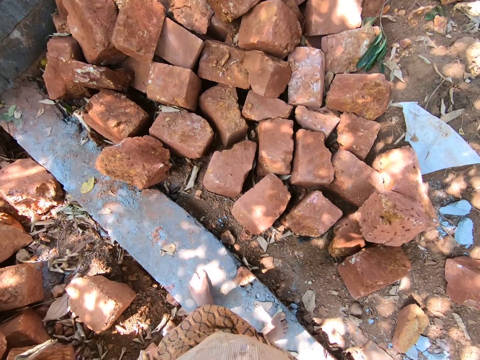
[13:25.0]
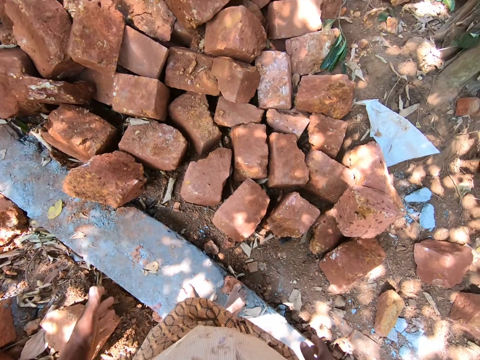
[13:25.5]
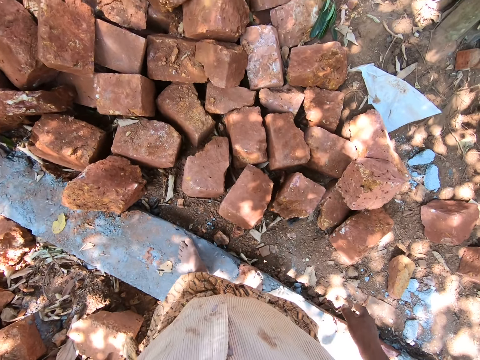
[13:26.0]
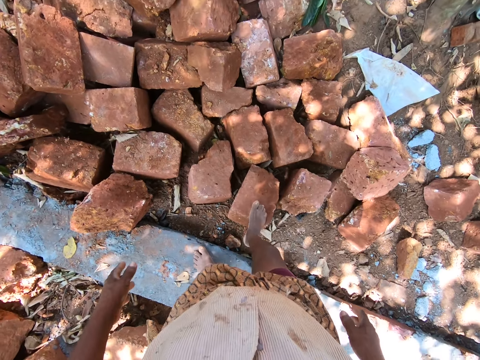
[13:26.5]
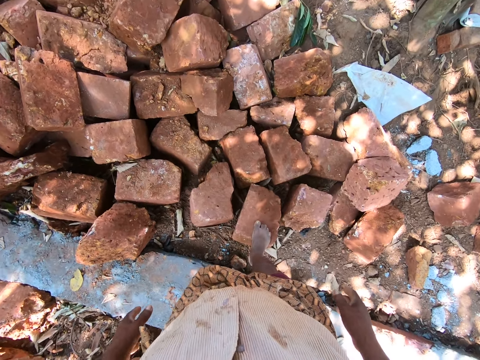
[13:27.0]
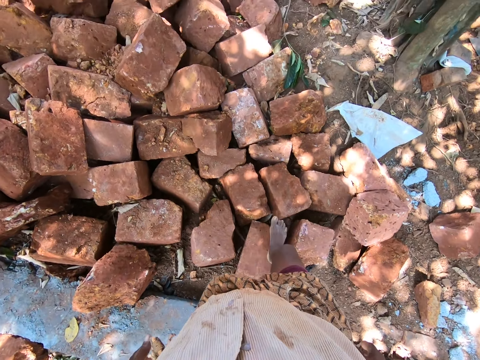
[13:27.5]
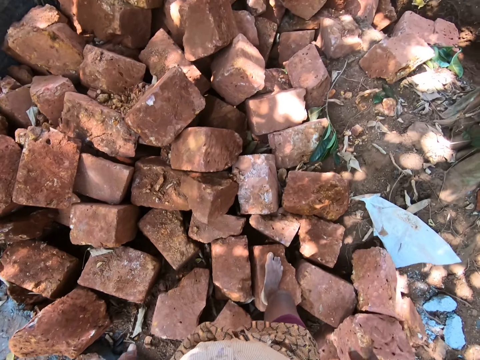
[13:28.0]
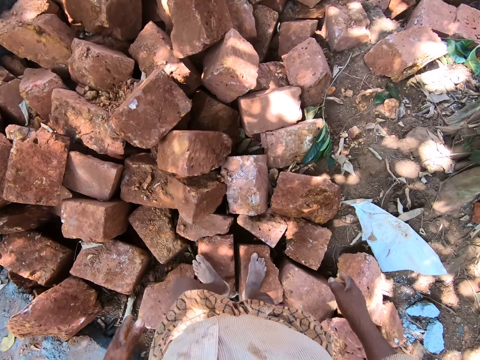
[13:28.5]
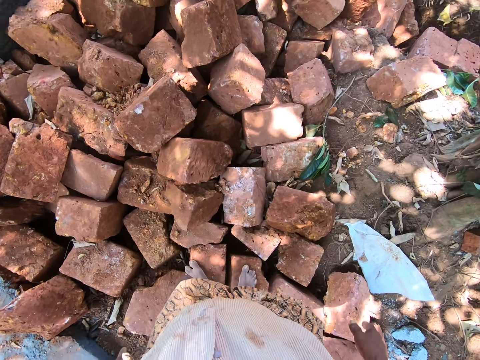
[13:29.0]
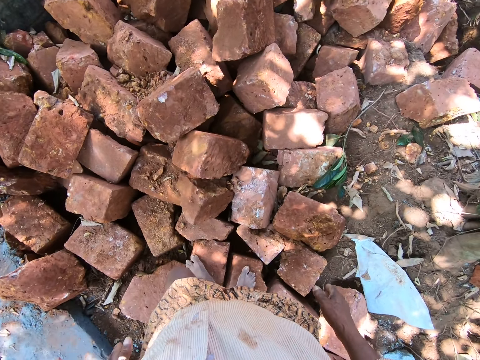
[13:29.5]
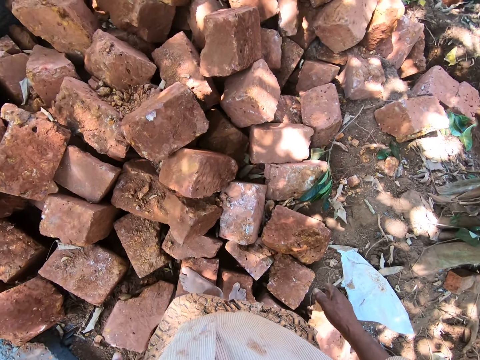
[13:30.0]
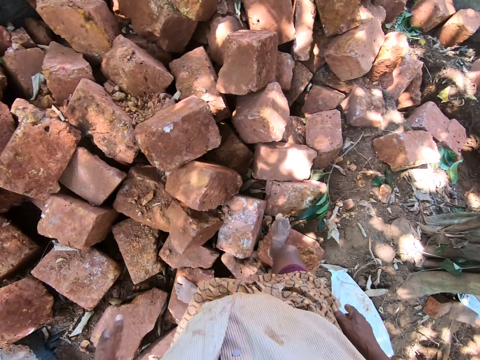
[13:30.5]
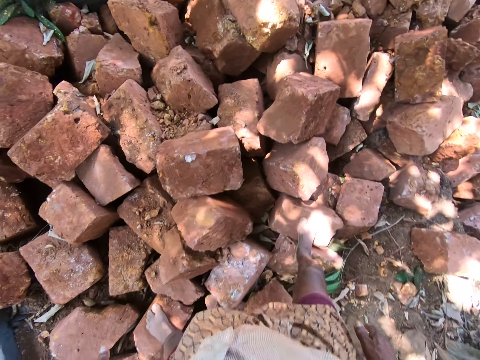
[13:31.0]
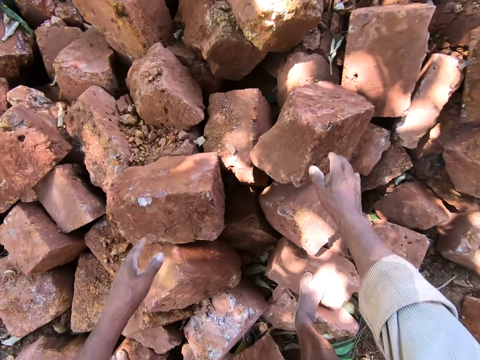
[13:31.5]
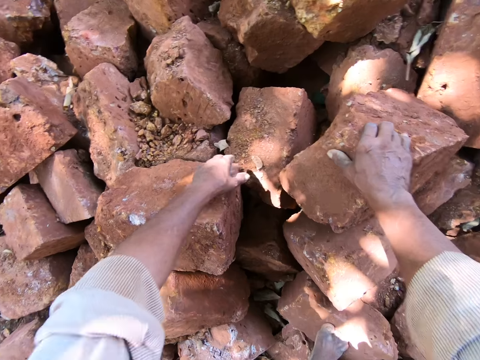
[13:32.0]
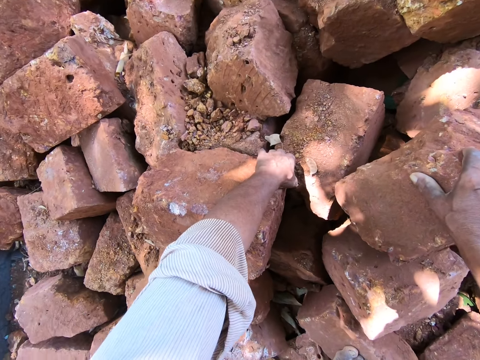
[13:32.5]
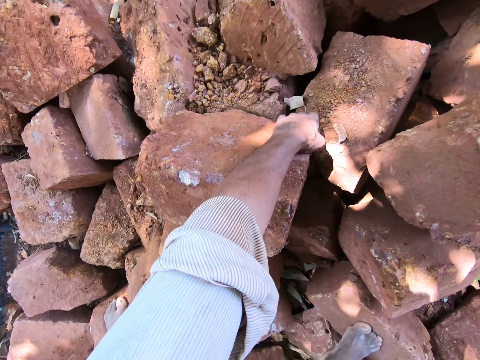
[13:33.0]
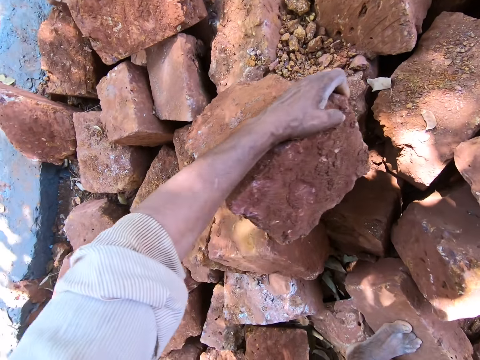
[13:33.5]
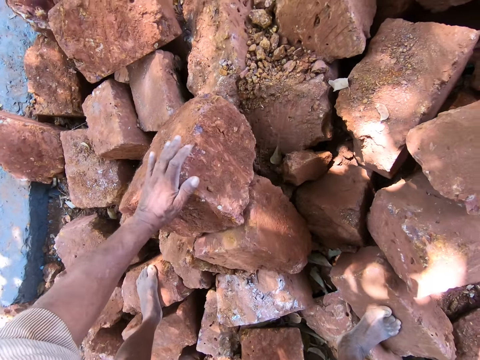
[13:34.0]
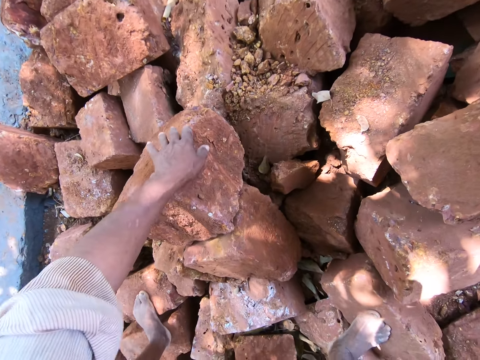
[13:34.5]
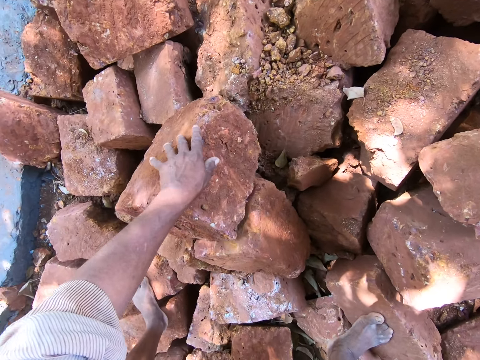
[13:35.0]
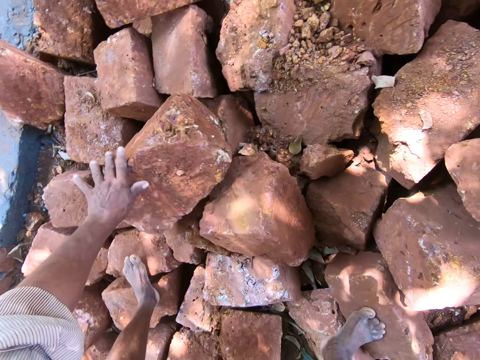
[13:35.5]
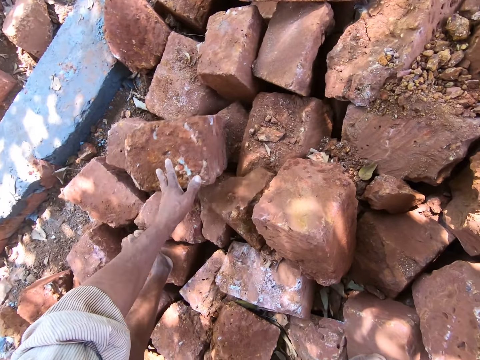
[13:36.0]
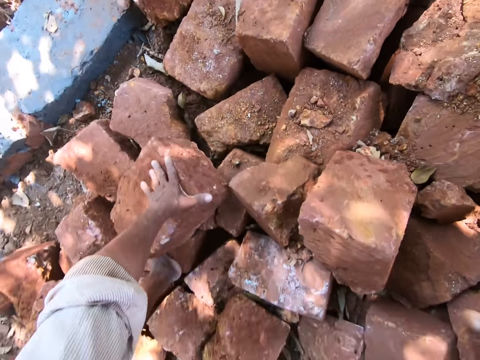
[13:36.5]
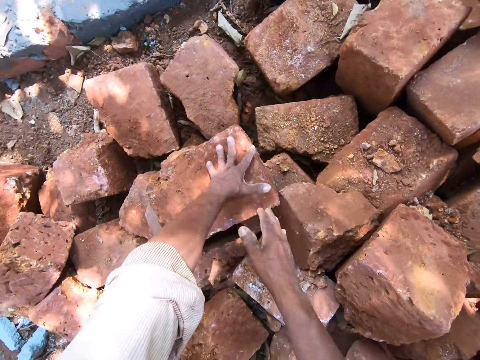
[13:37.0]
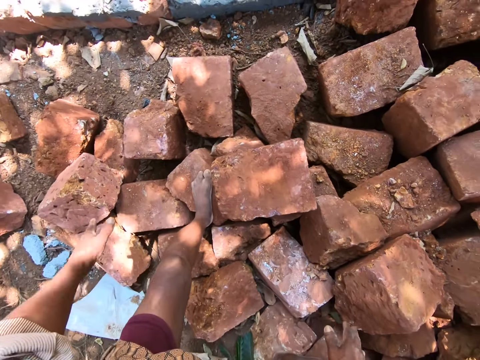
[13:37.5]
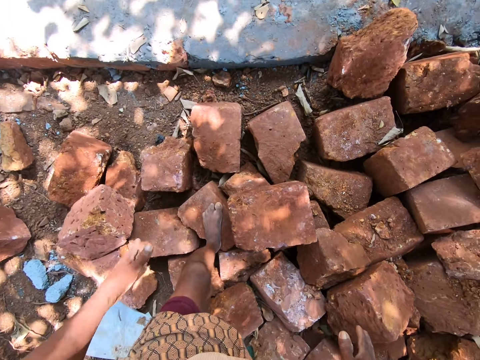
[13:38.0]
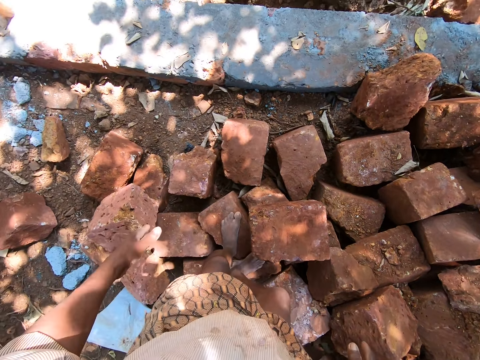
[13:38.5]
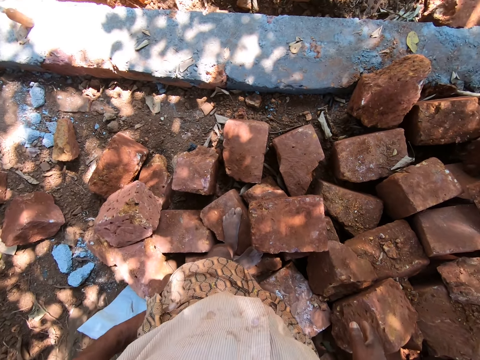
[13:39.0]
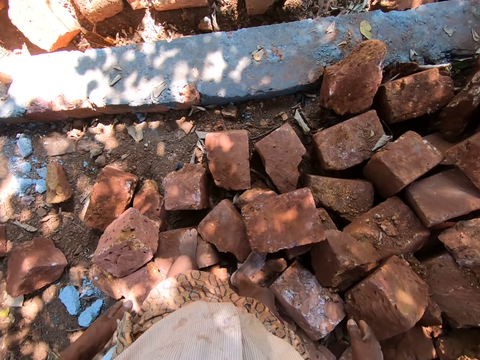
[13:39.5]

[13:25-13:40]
The camera wearer places his right hand on a brick on the heap of bricks on the ground. He moves the brick on the heap of bricks on the ground with his right hand.

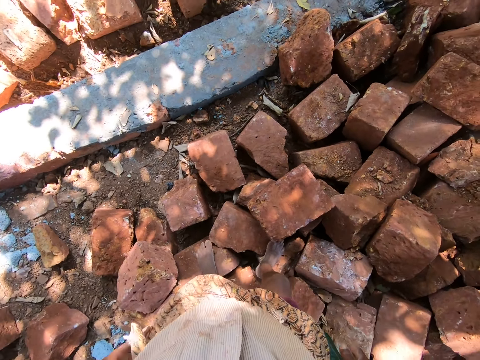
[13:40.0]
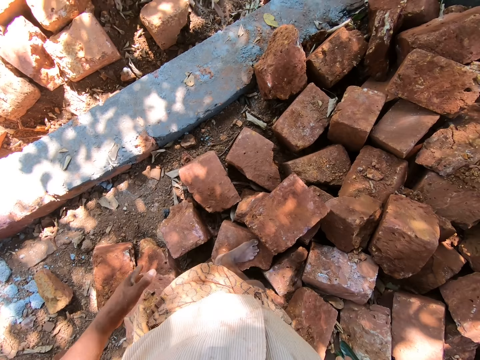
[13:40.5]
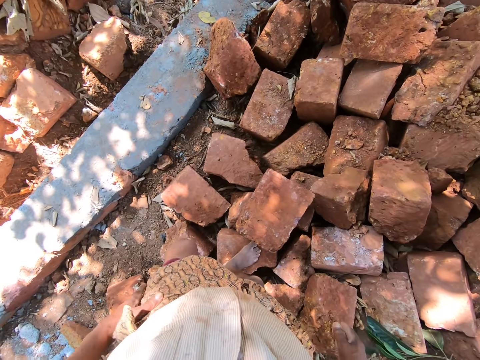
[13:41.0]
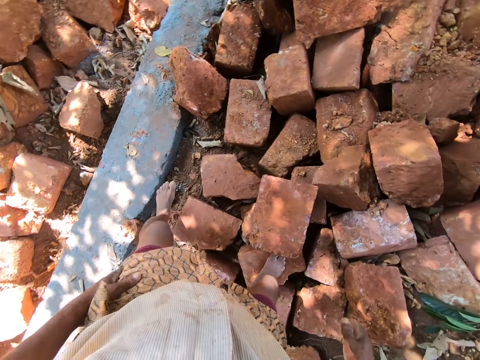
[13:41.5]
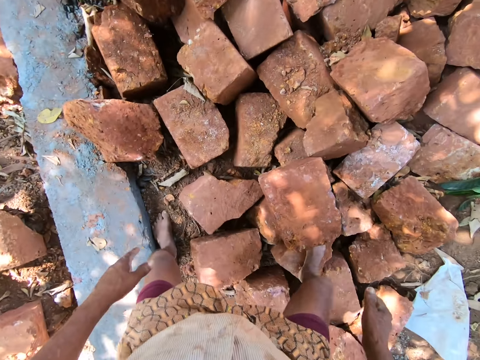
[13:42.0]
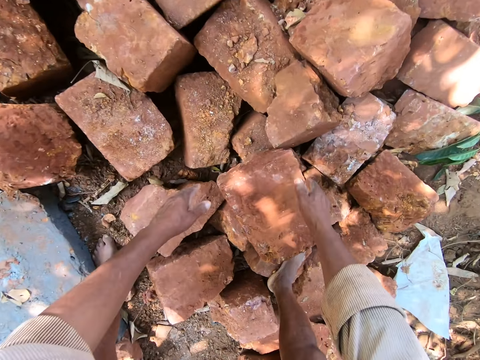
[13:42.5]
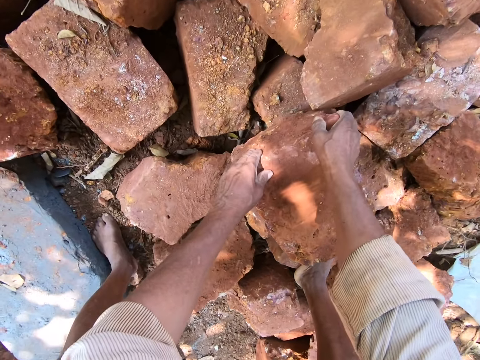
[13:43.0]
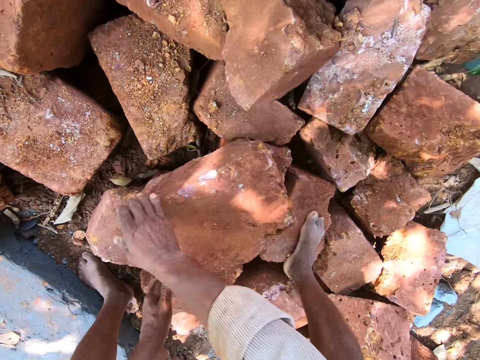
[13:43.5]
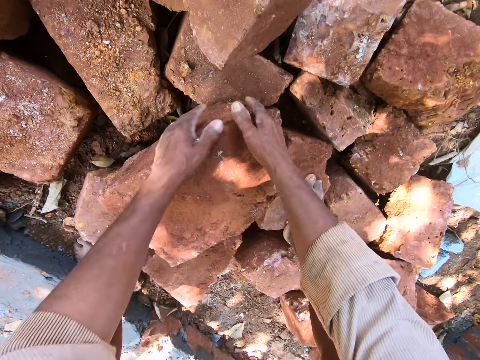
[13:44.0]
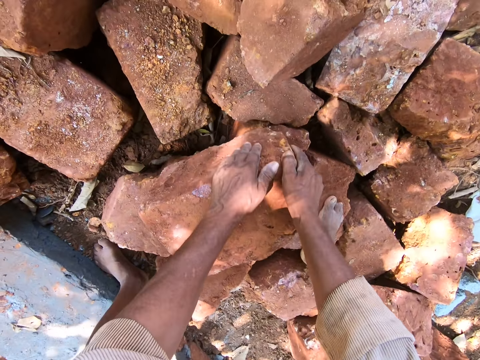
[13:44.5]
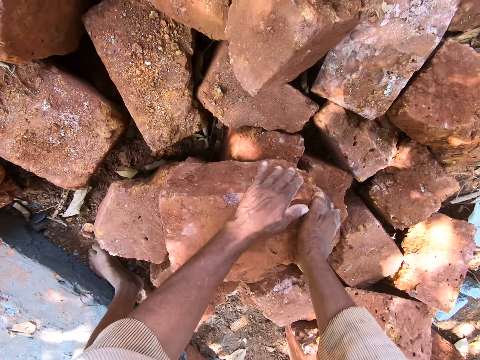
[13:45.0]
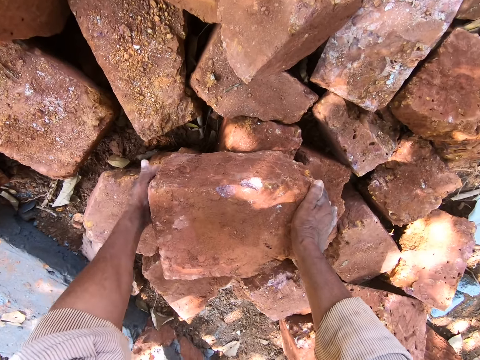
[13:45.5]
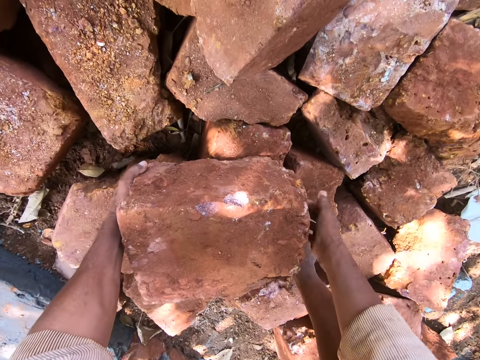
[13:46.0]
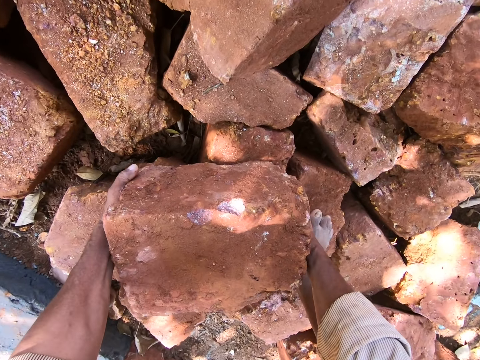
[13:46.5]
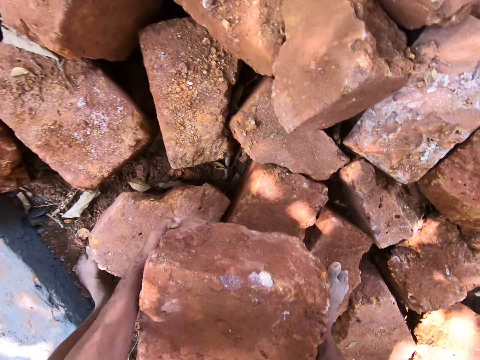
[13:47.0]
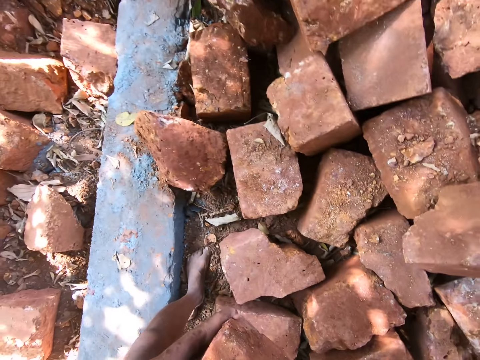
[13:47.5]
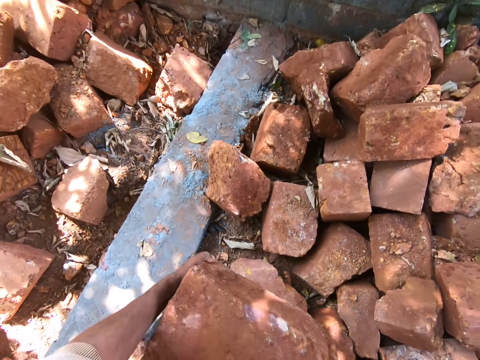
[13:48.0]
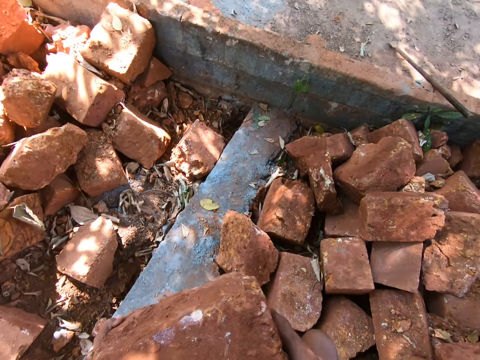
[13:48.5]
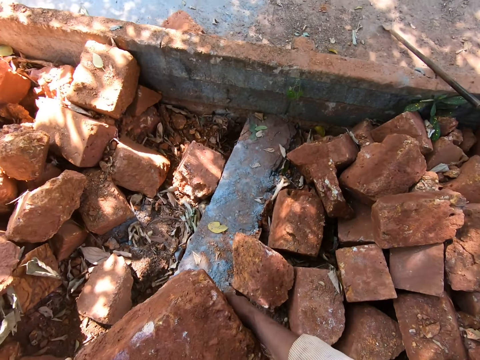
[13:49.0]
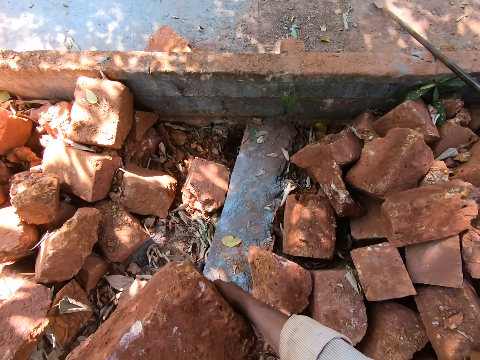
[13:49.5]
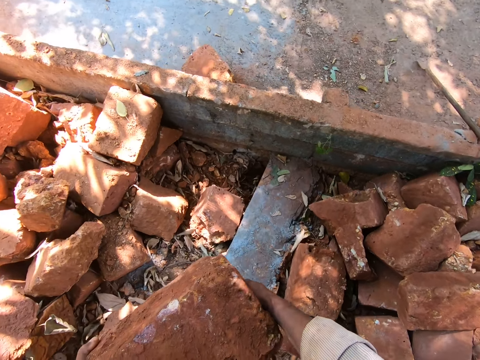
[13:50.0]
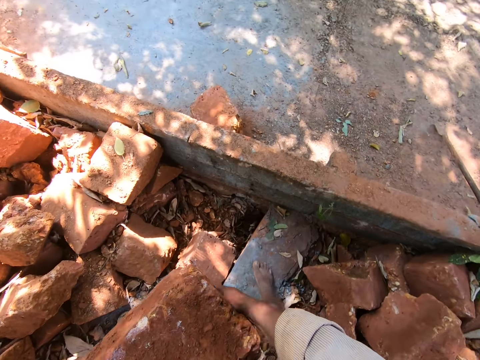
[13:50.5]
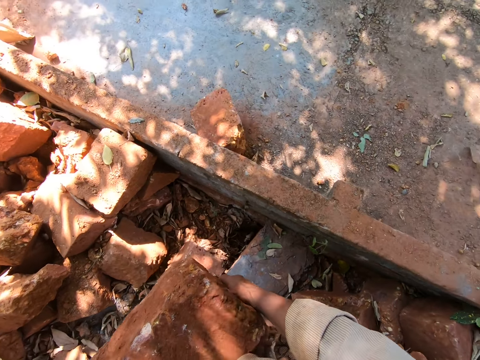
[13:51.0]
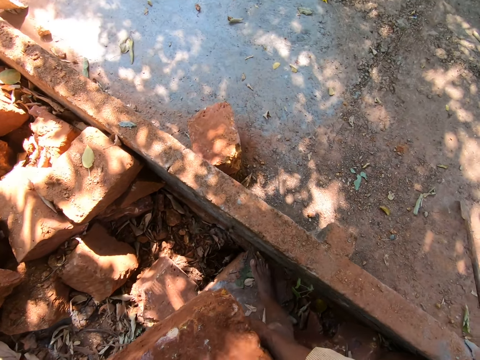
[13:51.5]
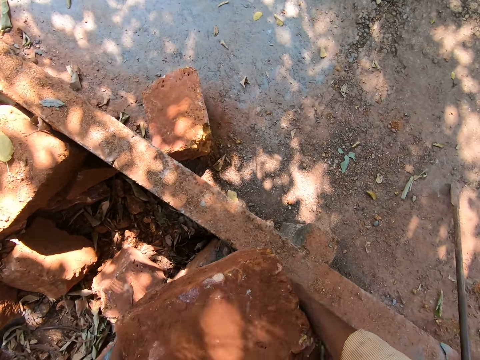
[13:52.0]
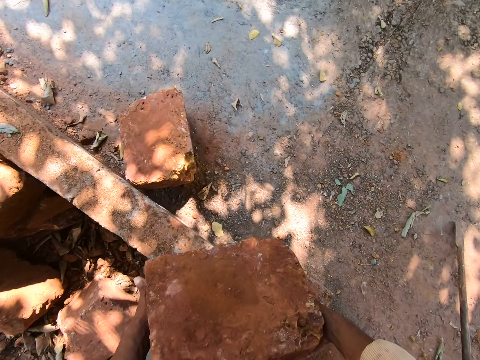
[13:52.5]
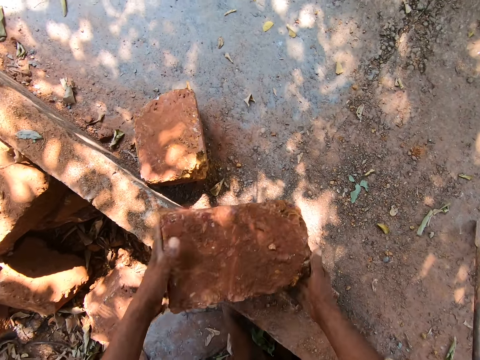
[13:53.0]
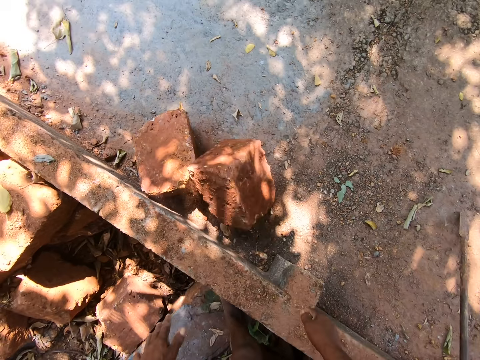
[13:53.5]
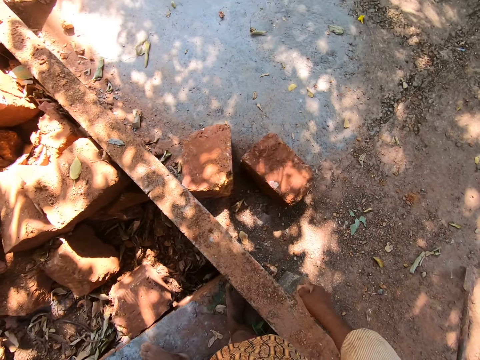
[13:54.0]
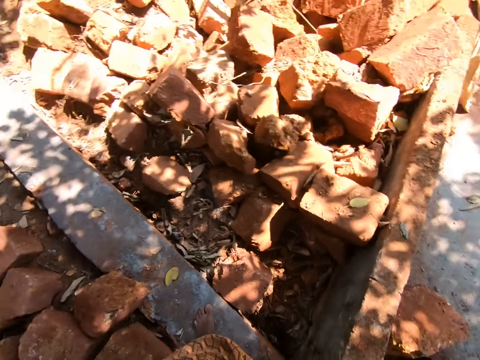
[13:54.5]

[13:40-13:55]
The camera wearer moves the brick on the heap of bricks on the ground with his hands. He picks up a rock from the pile of rocks with both hands. He drops the rock on the floor with both hands.
